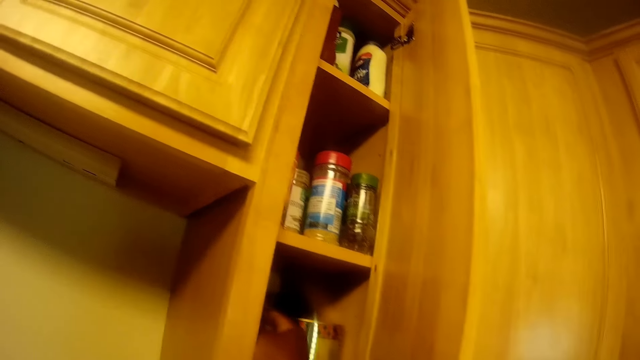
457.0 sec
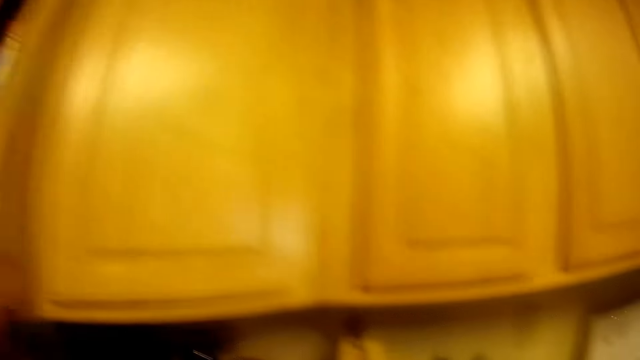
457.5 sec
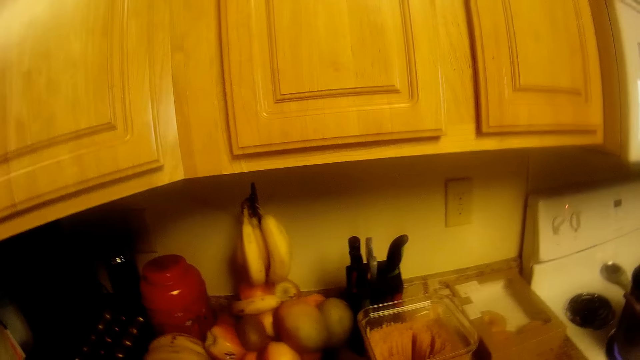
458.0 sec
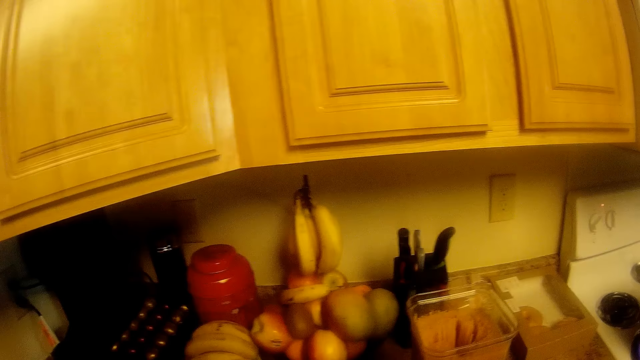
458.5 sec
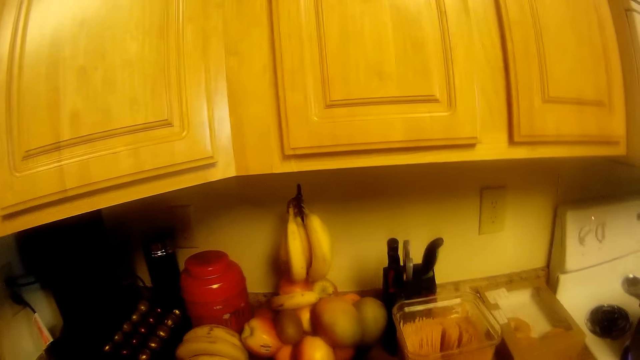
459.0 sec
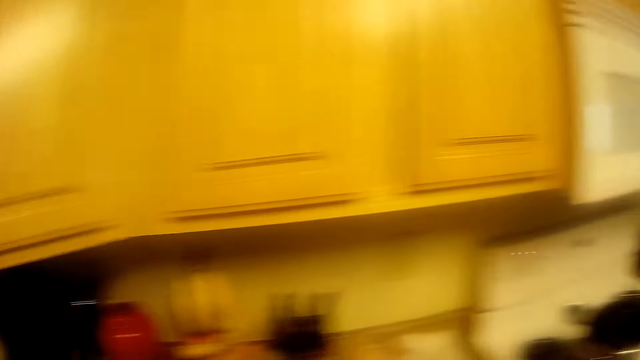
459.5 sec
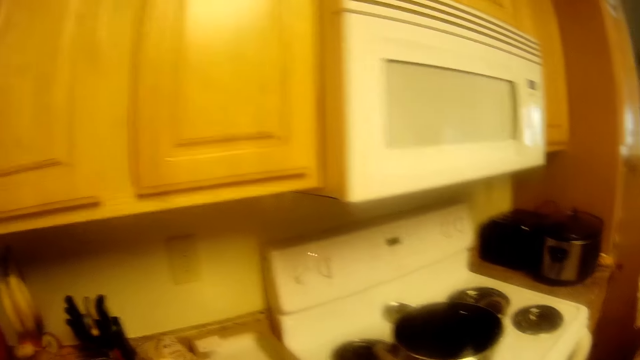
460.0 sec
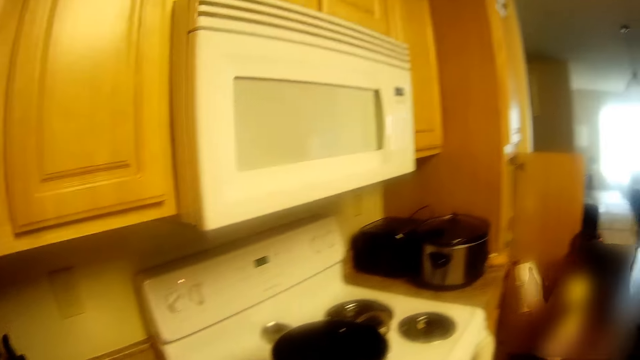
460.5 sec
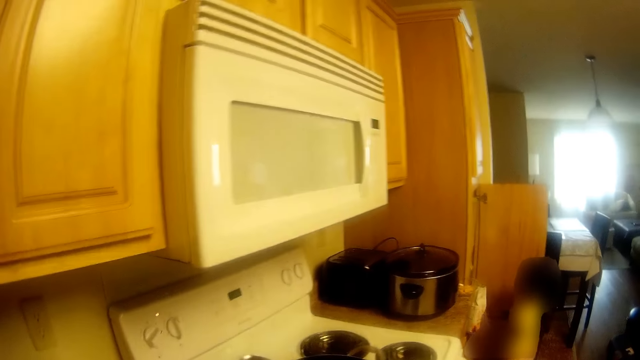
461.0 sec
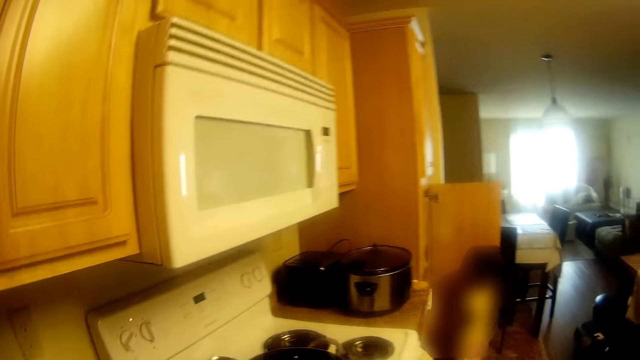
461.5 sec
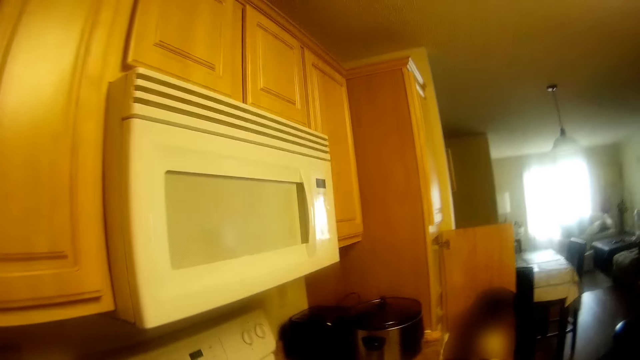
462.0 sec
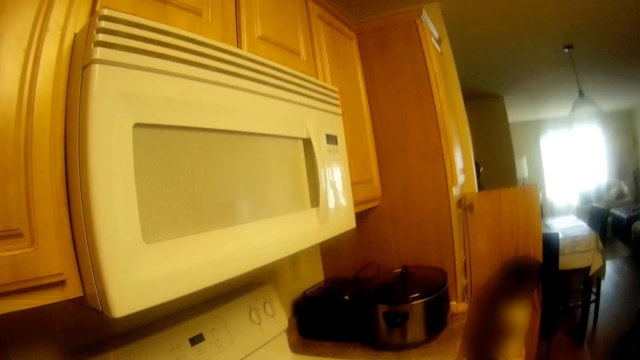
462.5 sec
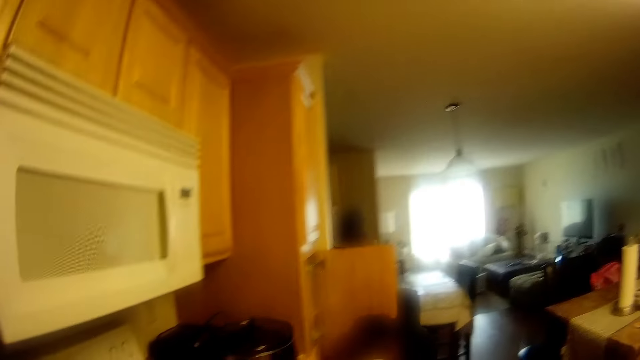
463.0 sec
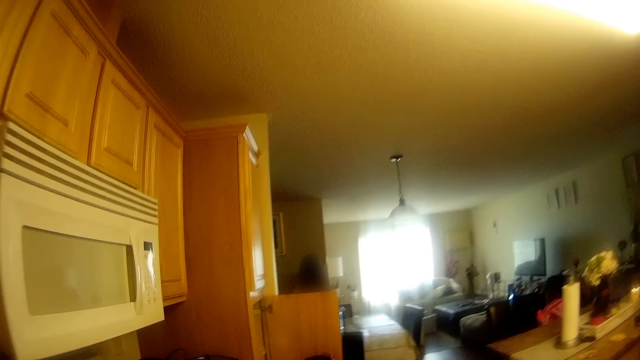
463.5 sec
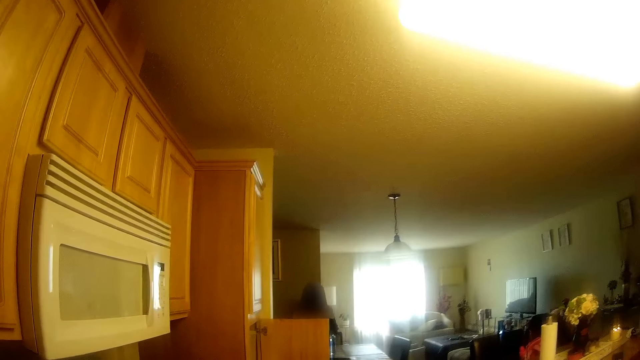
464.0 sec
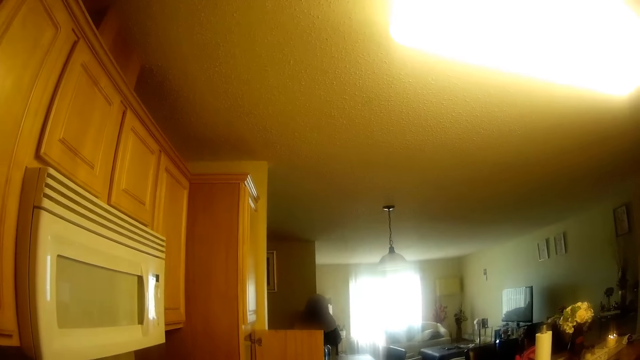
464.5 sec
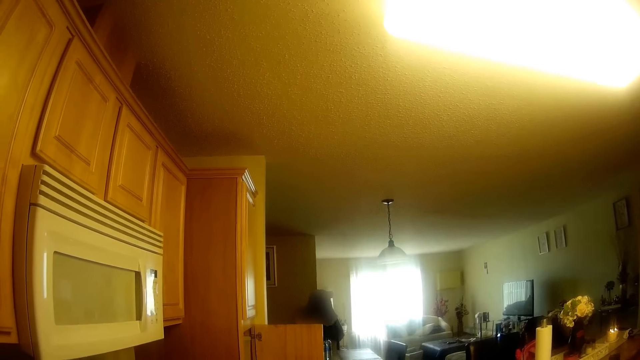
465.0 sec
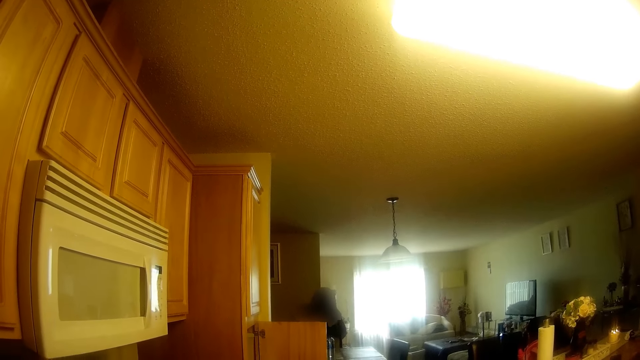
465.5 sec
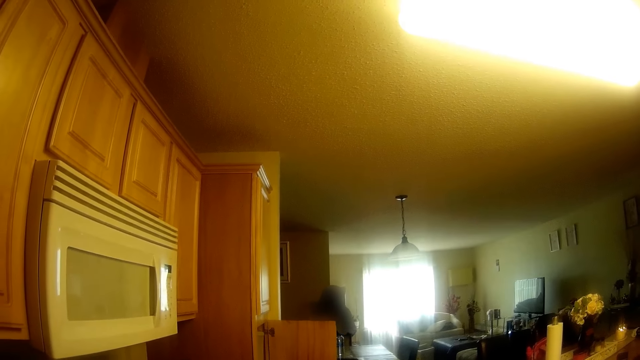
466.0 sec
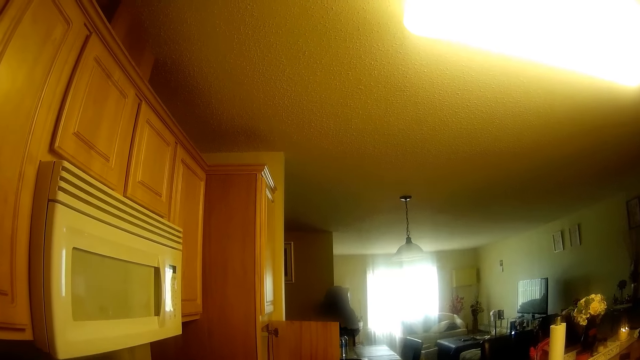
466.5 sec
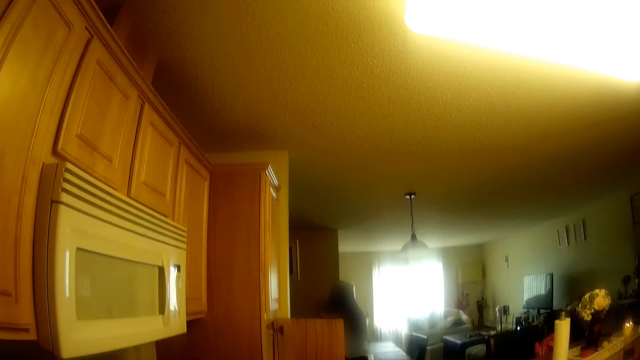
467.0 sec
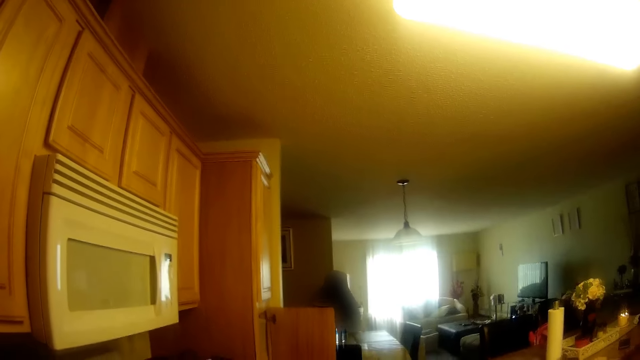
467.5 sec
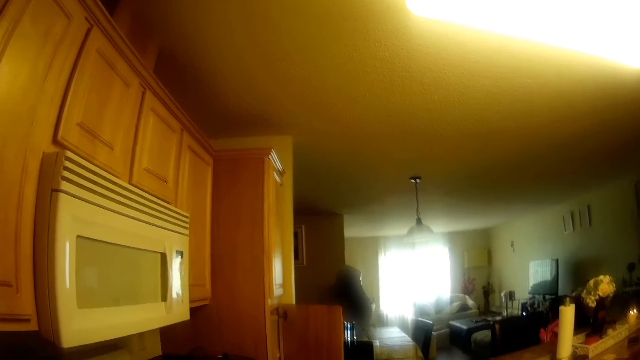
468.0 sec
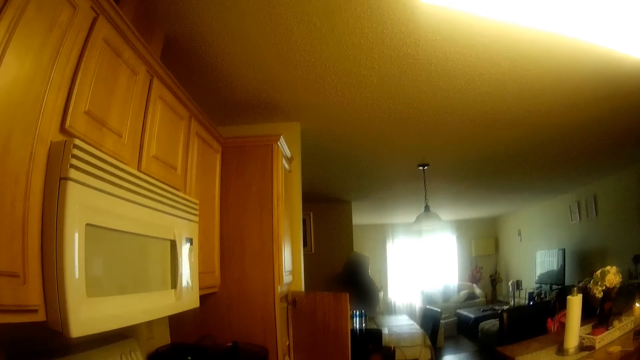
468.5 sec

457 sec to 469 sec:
The camera wearer returns the oil bottle to the cupboard with her right hand.

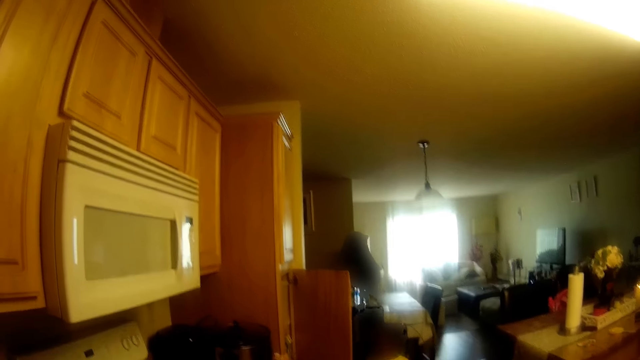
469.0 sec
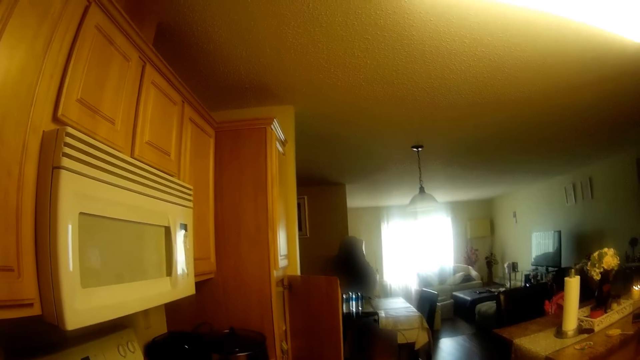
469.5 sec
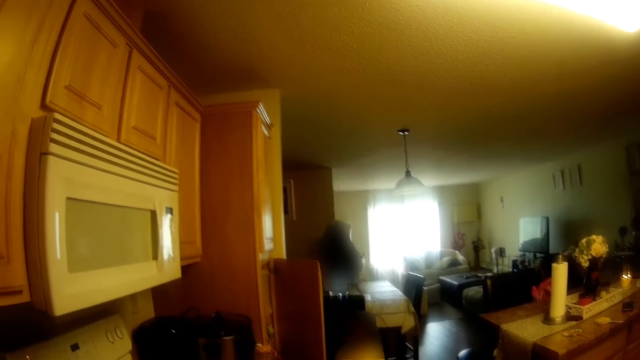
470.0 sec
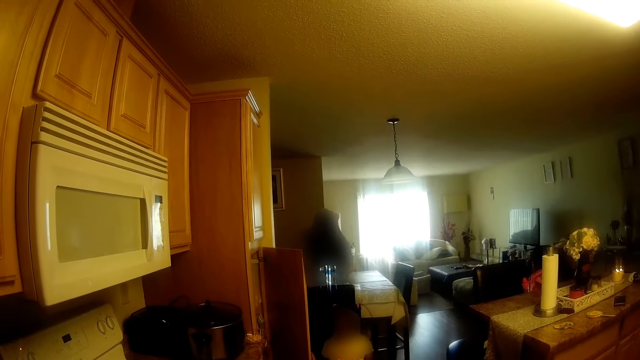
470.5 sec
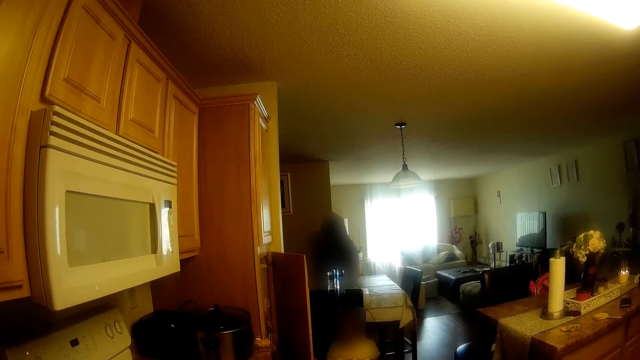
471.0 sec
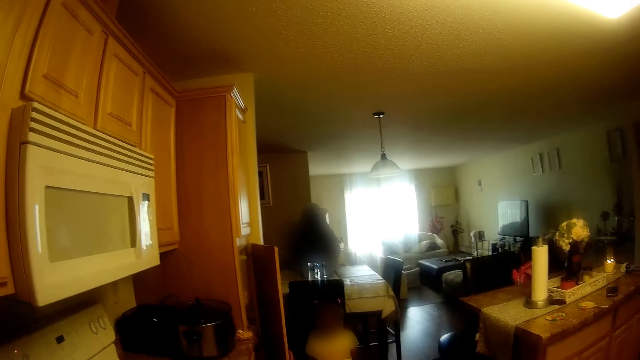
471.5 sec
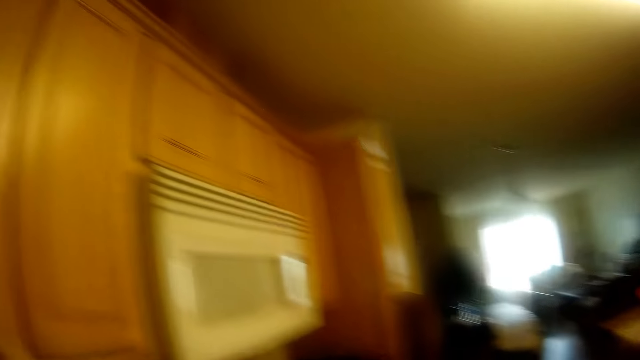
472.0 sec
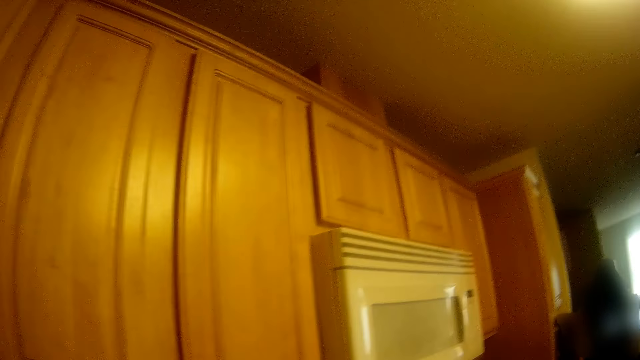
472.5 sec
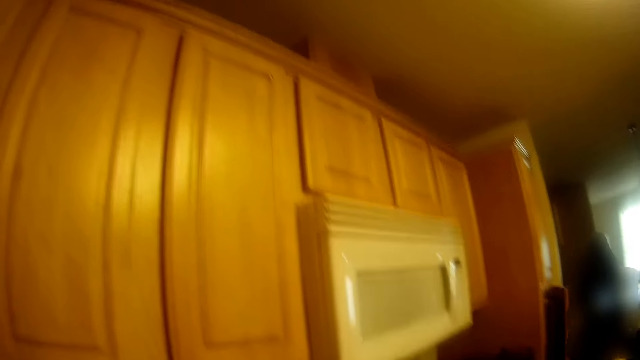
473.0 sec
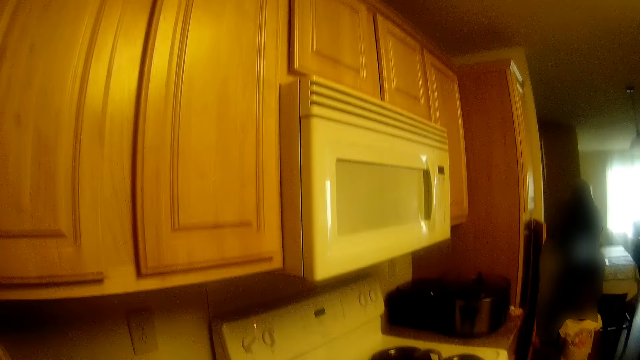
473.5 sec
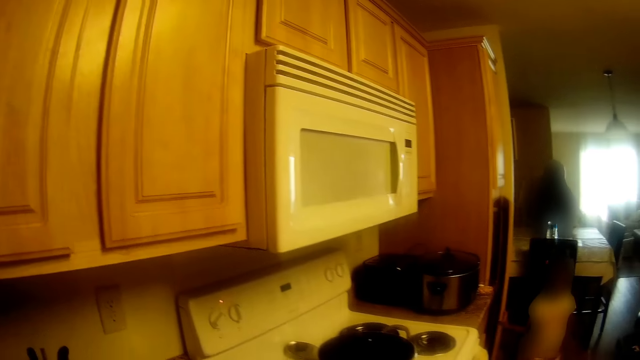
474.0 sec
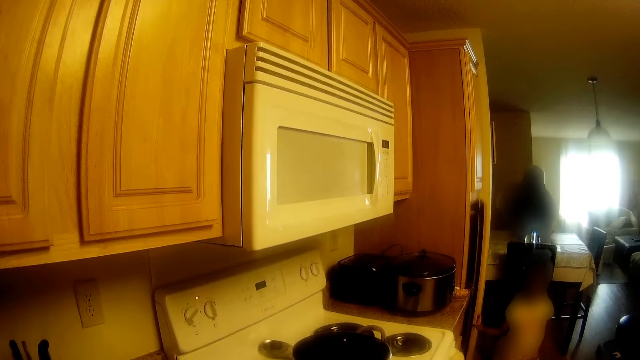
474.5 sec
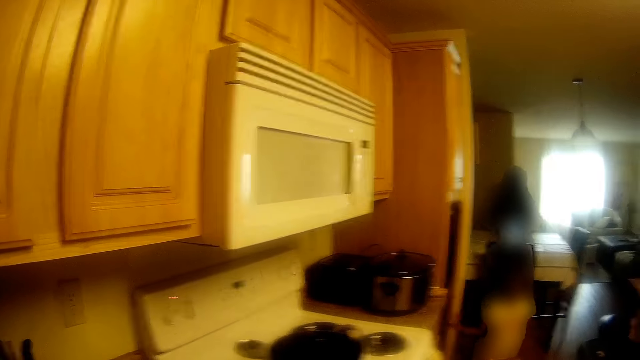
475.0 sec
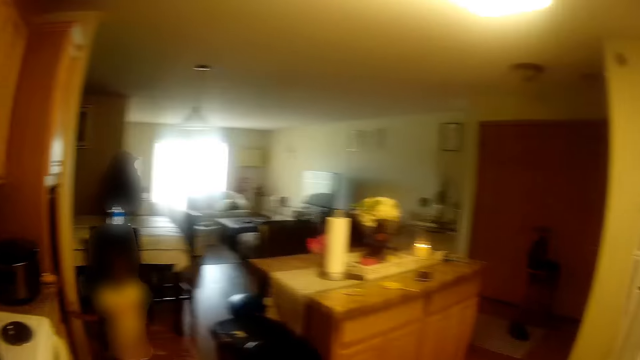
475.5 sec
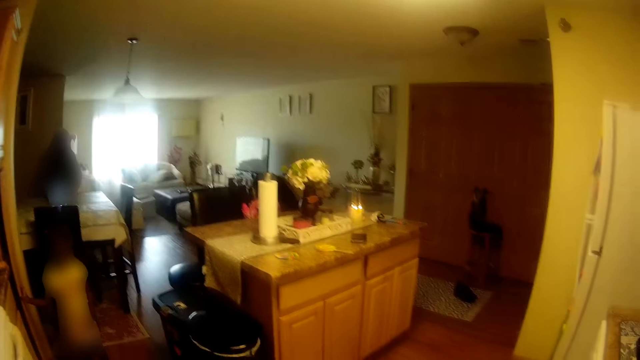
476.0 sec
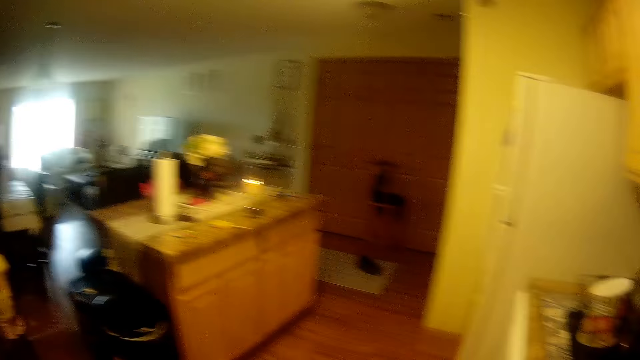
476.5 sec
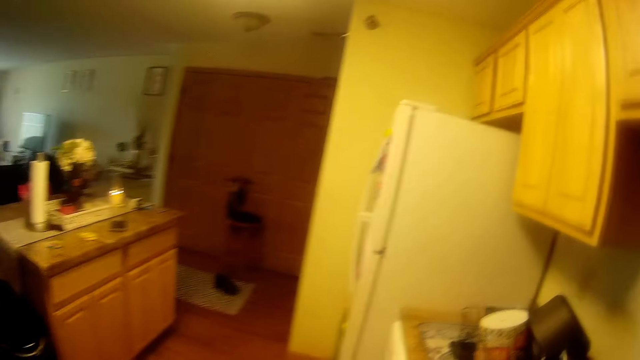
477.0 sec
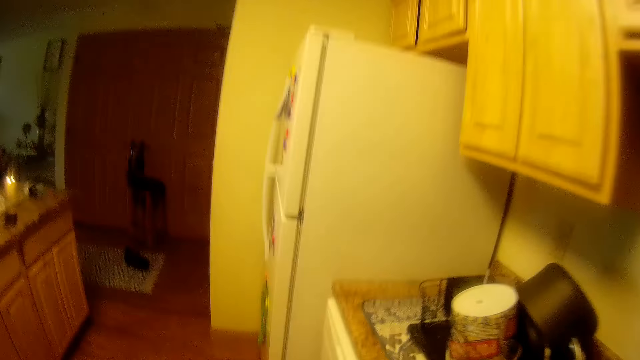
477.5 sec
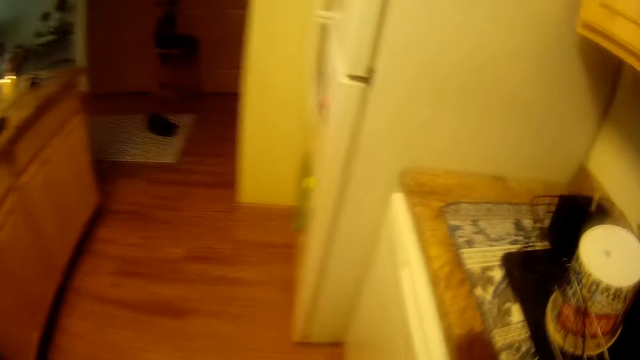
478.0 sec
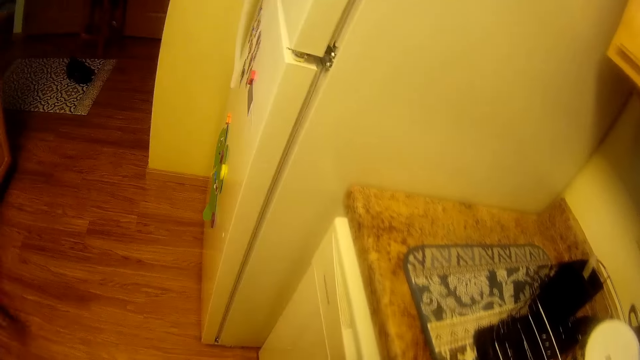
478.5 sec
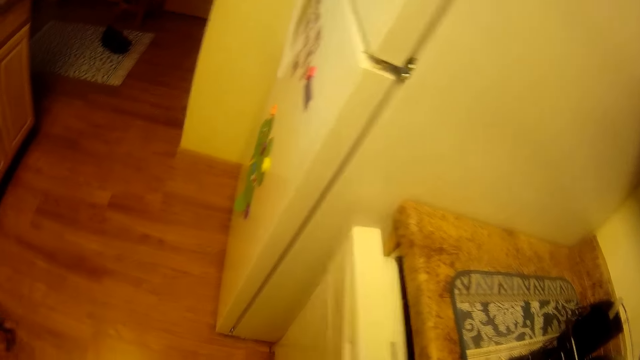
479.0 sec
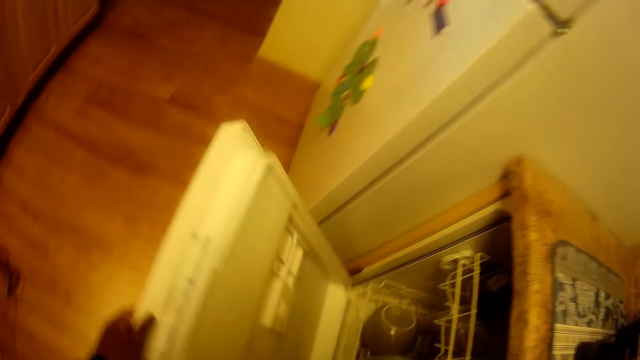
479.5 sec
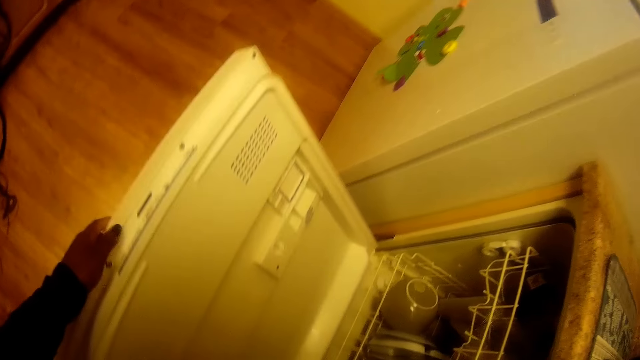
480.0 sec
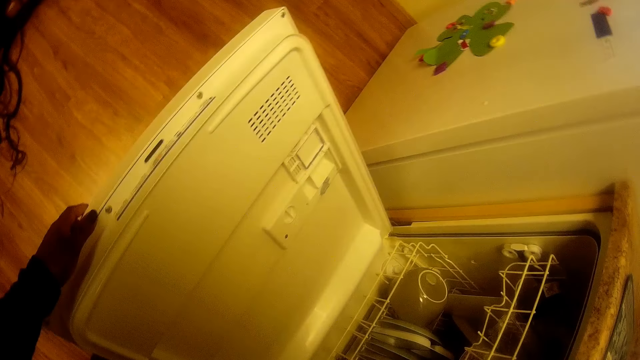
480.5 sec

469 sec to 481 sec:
The girl closes the cupboard with her right hand. The camera wearer looks around. She moves towards a dishwasher. She opens the dishwasher with her left hand.
